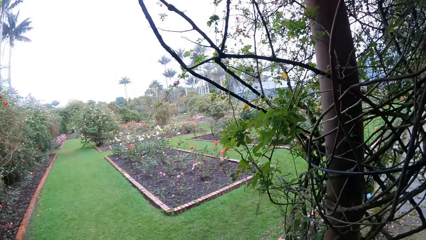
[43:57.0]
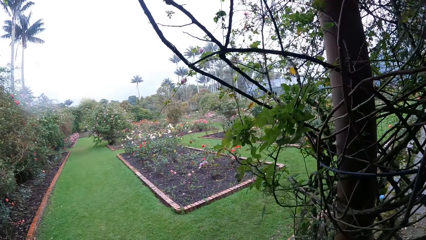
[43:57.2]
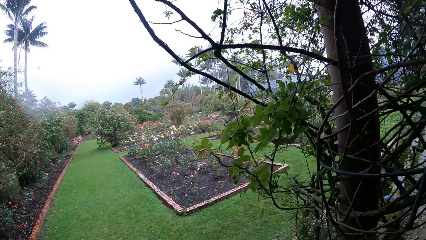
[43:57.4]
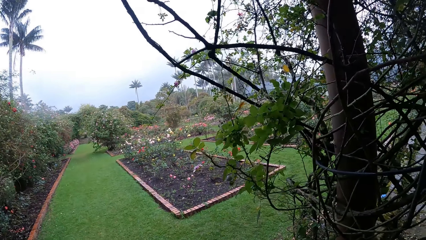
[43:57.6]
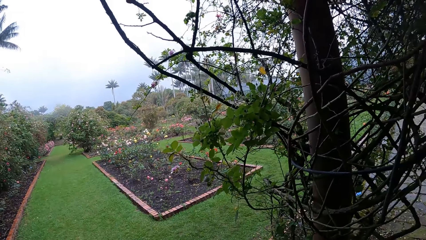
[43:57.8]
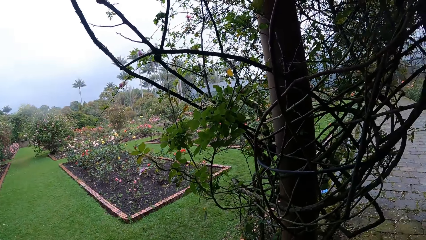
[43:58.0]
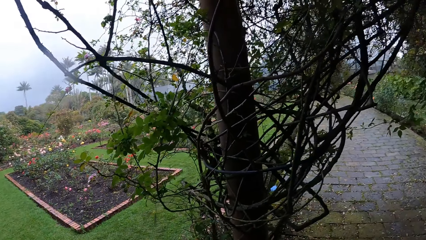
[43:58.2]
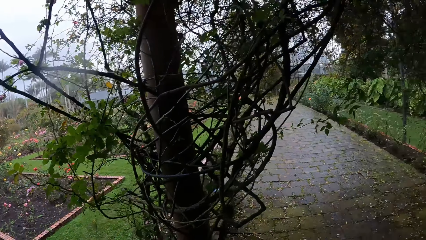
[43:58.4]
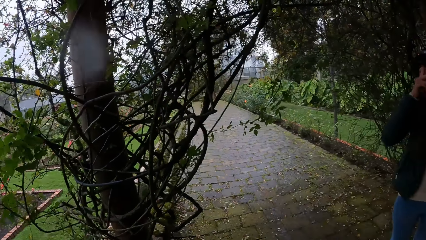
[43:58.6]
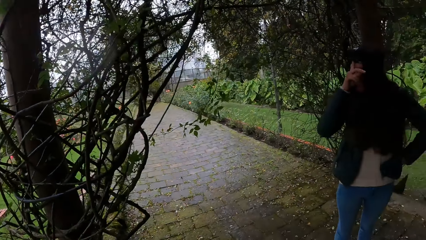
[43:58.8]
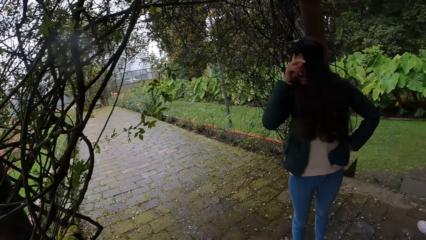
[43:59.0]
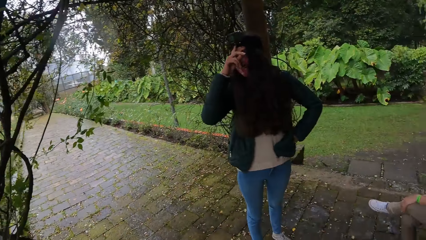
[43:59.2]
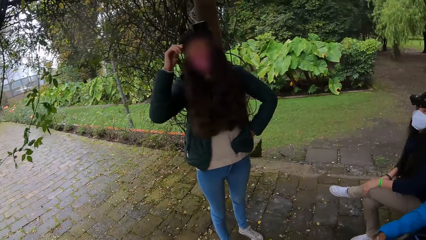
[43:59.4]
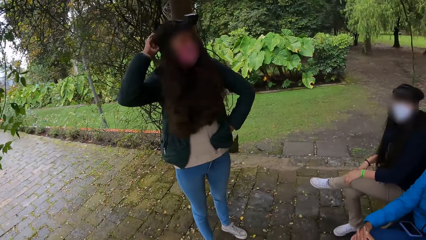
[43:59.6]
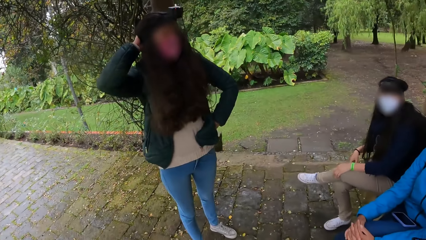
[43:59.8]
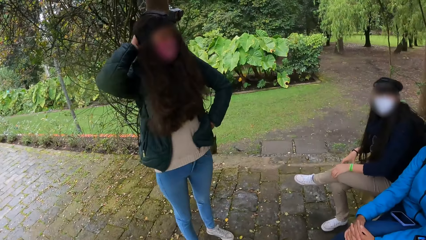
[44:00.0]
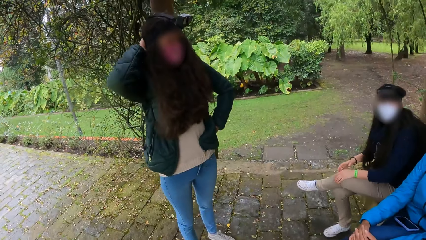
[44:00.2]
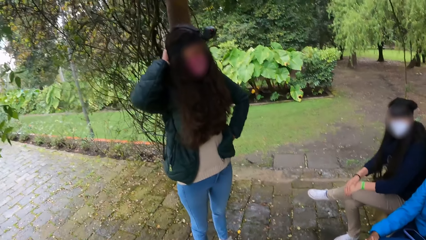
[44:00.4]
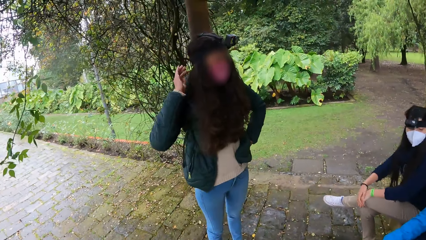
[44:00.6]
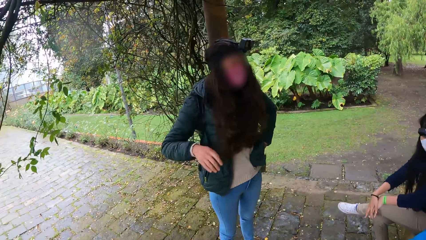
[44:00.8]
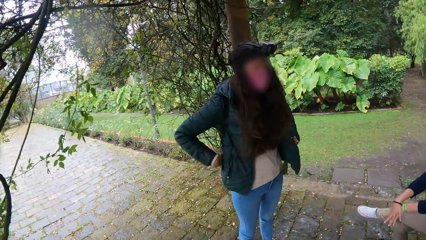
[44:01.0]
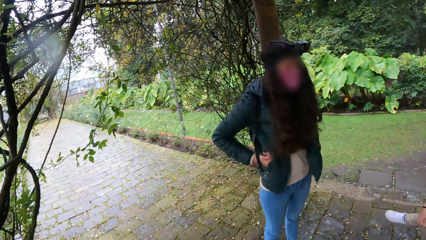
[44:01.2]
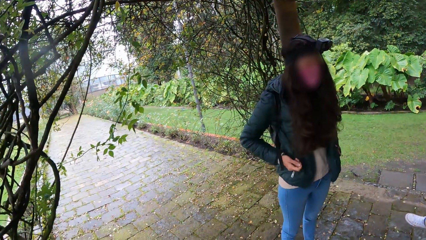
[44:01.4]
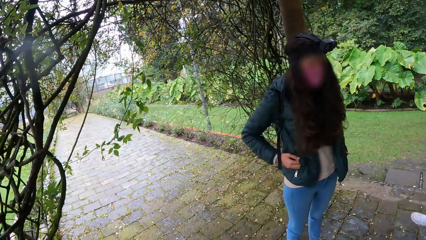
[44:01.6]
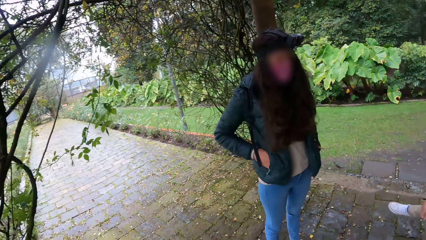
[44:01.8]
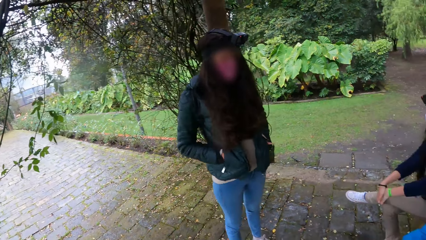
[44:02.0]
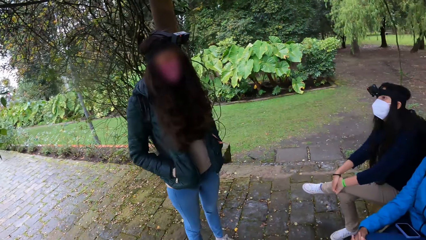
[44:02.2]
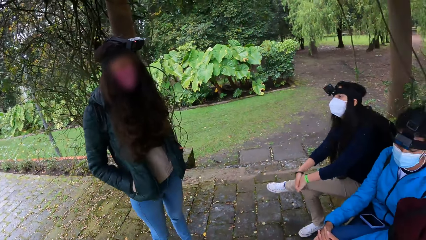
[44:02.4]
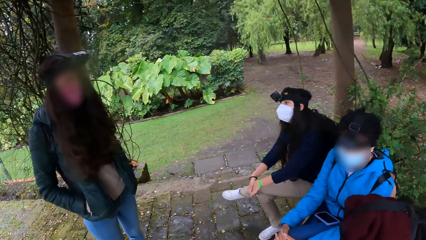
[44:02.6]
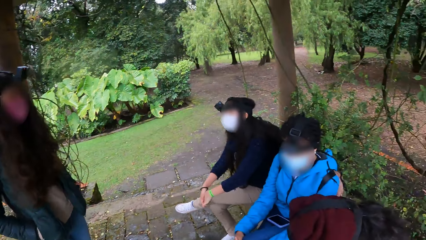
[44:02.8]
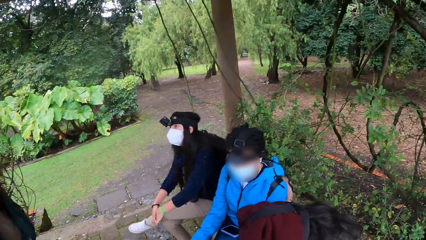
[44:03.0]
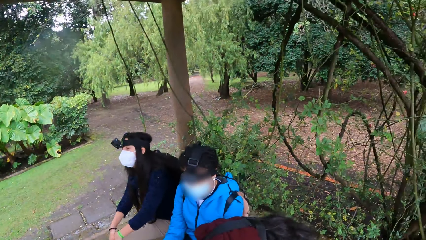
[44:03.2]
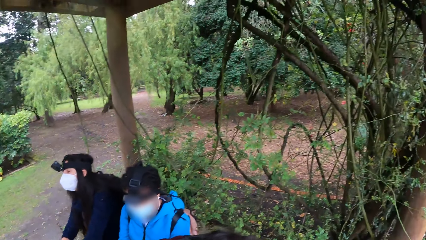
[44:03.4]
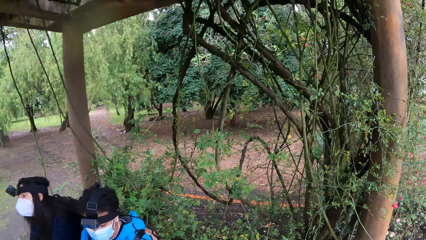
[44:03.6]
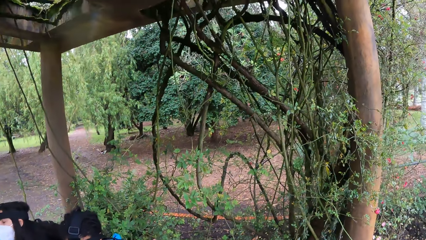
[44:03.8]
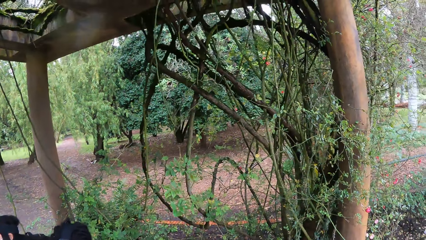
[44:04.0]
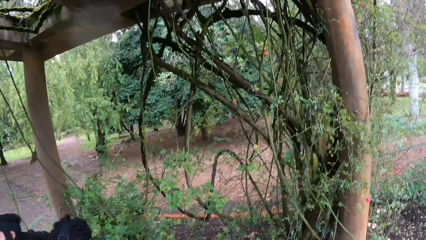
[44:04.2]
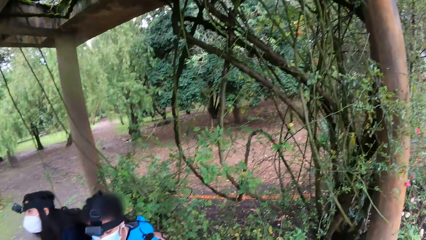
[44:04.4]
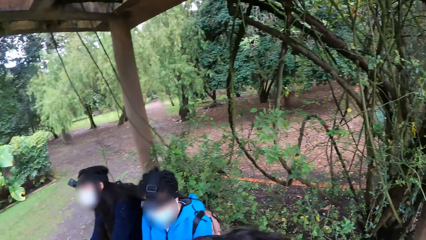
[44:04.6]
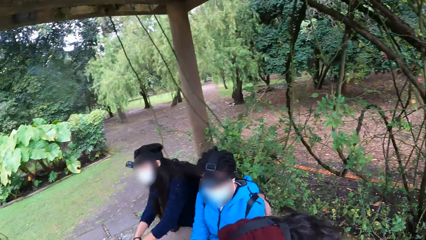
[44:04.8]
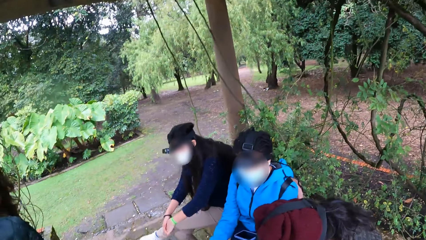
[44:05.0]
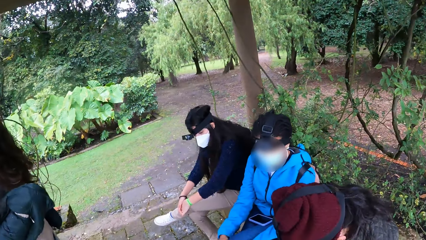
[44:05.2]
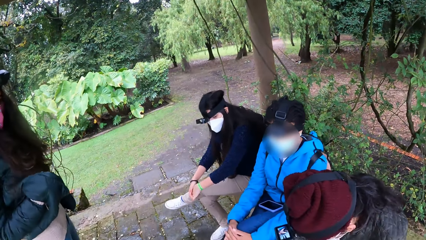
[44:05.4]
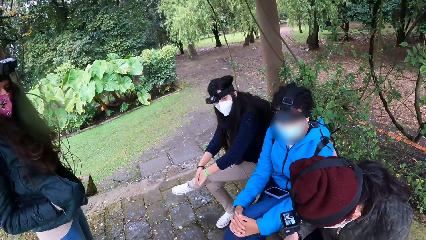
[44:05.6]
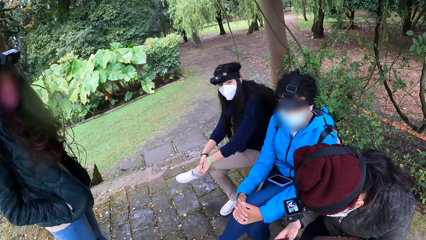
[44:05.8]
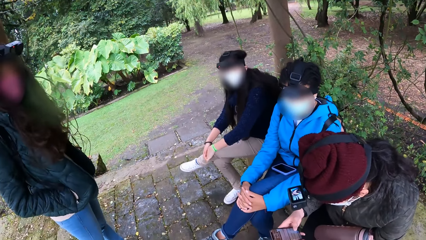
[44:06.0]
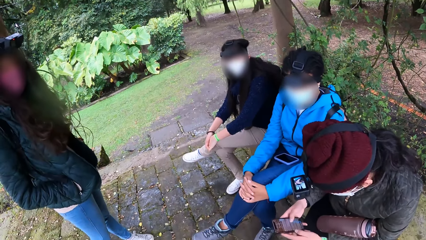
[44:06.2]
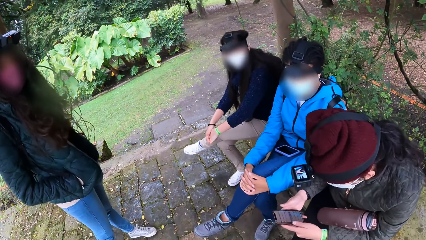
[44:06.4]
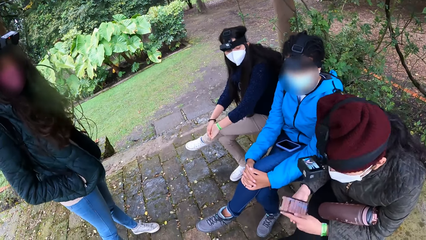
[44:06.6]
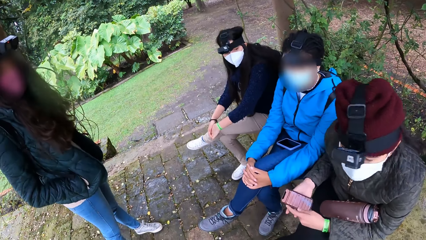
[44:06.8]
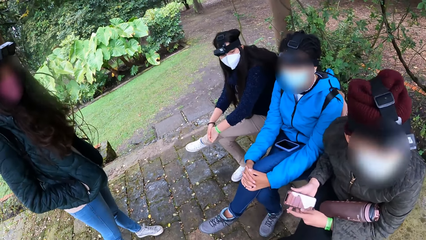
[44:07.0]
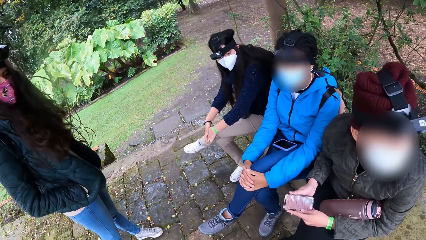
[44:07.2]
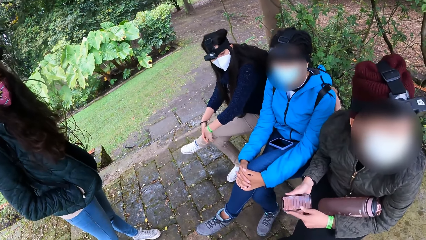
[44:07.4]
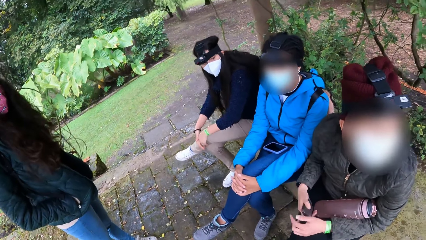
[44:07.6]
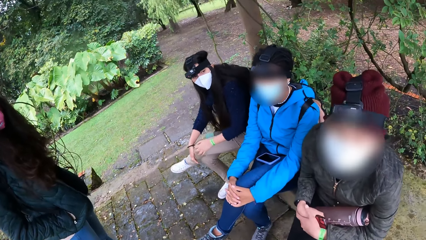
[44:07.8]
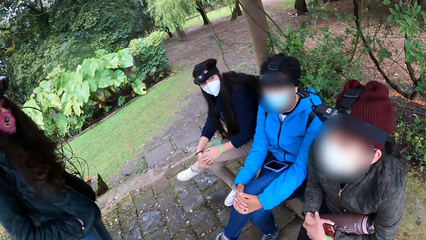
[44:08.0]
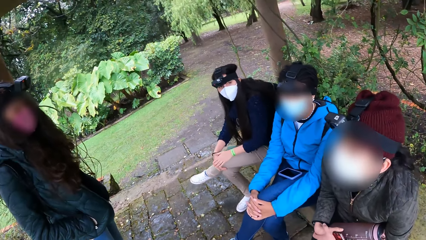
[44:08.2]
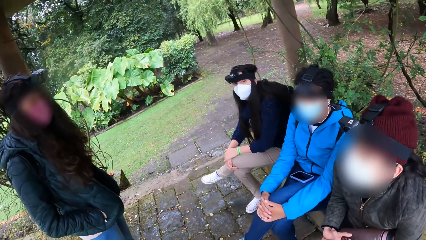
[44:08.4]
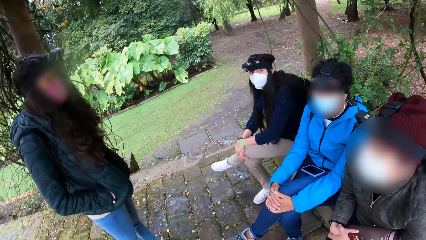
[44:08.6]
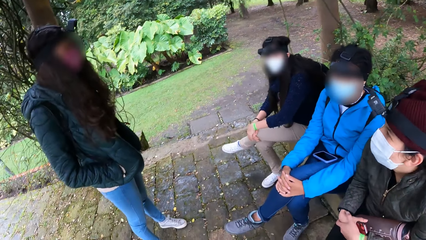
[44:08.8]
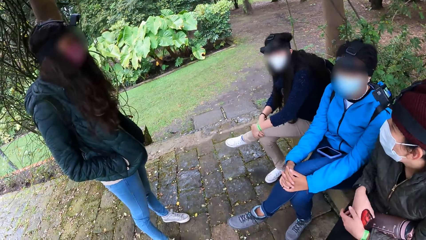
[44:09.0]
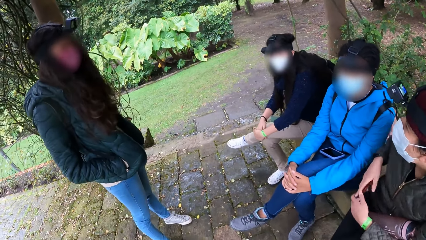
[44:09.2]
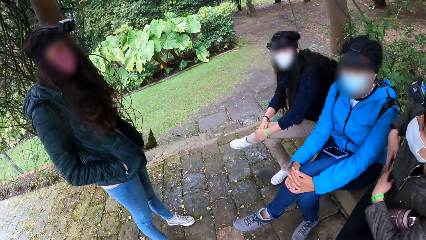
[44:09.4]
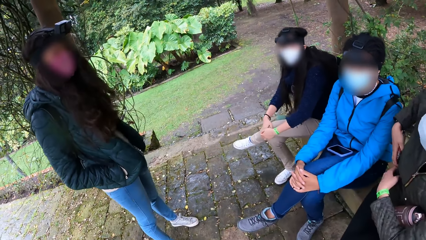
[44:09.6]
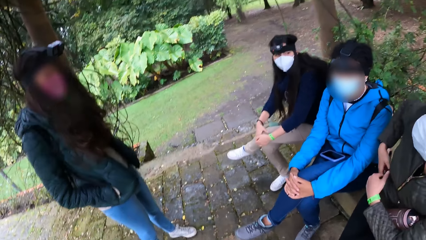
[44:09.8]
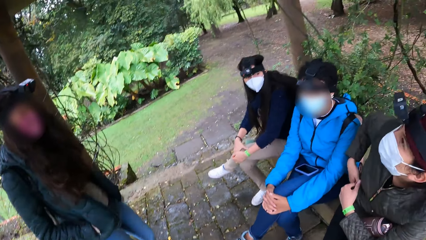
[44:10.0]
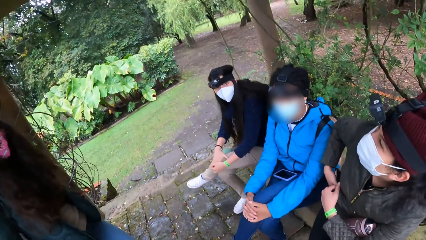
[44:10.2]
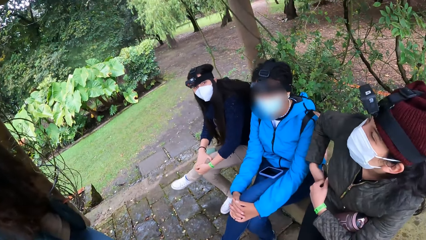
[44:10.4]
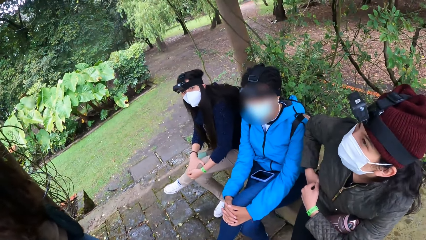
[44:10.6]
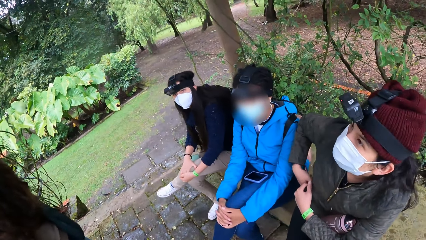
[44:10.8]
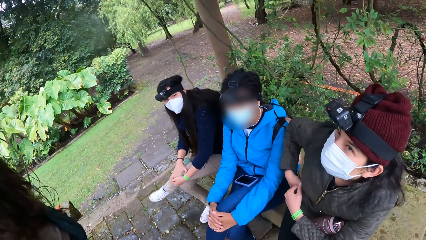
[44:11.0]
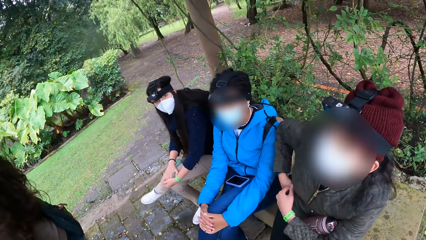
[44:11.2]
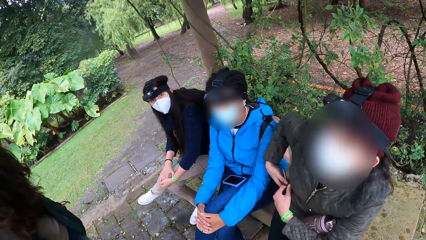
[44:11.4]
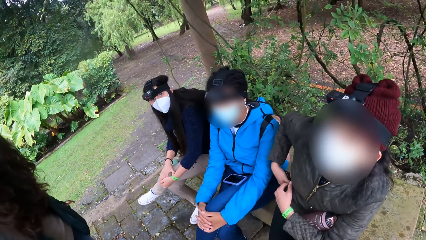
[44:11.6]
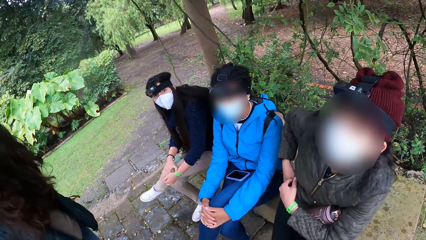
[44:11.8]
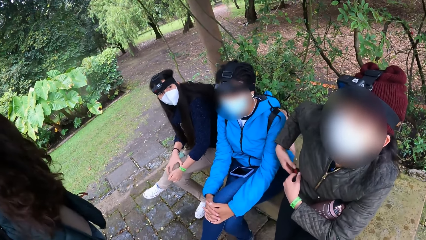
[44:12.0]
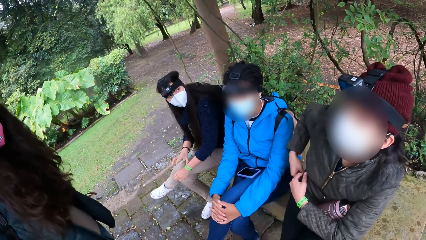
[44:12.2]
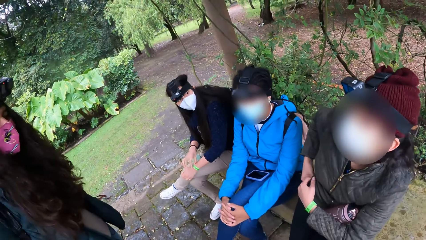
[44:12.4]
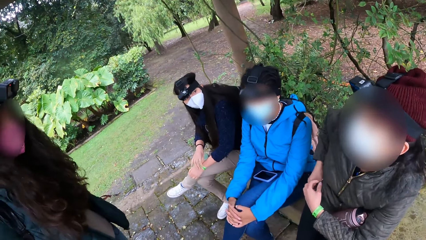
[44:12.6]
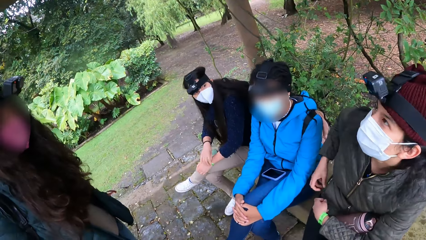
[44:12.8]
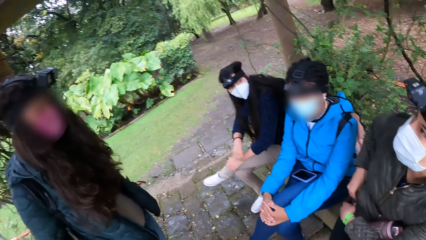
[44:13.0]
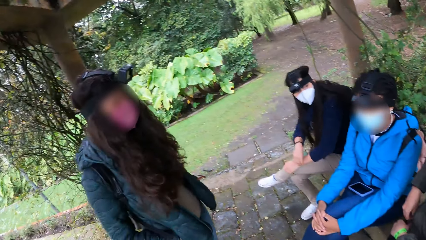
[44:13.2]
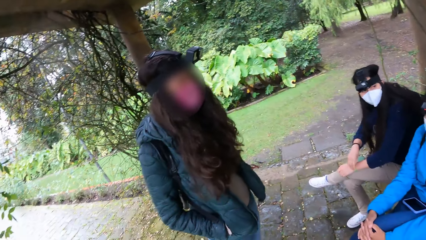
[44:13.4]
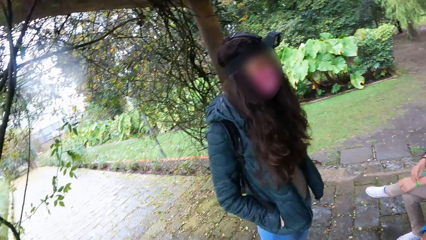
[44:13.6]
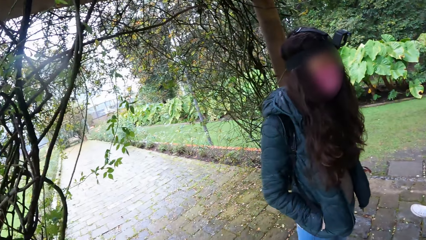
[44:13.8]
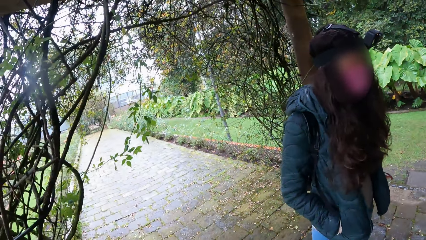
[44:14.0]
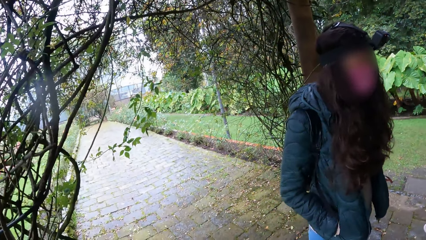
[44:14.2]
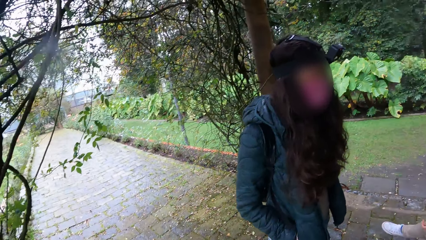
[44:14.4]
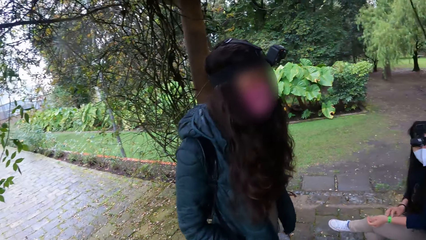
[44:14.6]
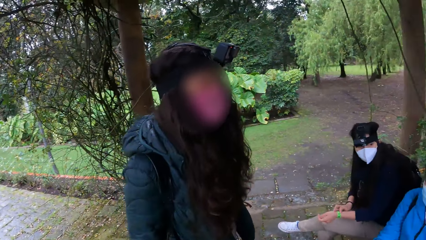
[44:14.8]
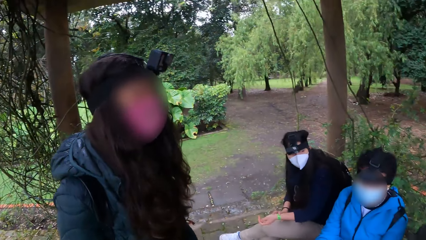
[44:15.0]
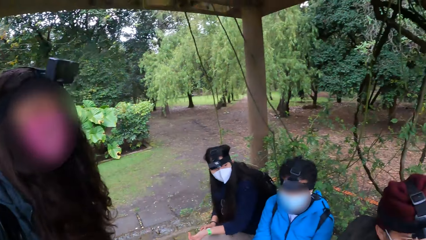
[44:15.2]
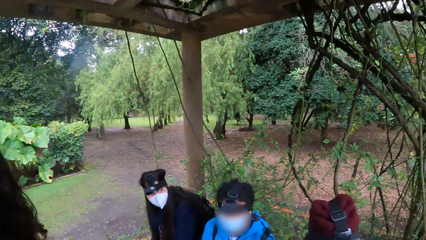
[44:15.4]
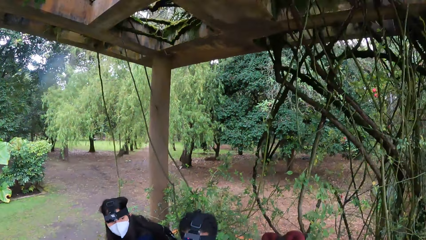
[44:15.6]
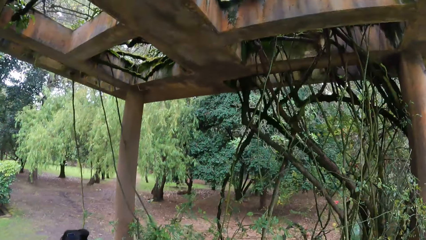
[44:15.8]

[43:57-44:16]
A girl touches her head with her right hand. A person stands. The girl touches her hair with her right hand. She puts both hands inside her pocket. The camera wearer looks around. Another girl presses the phone with both hands, holds the phone with her right hand, and puts the phone inside her jacket pocket with her right hand.
